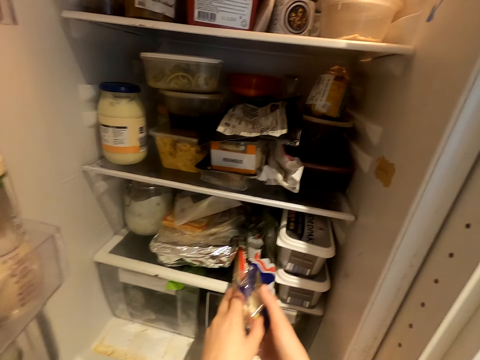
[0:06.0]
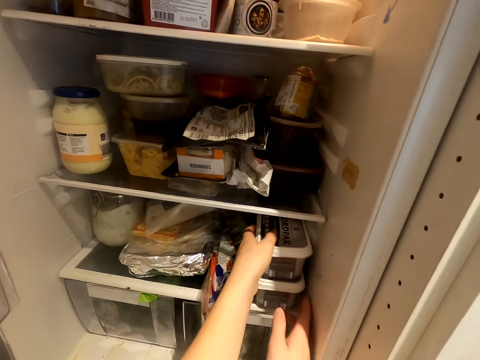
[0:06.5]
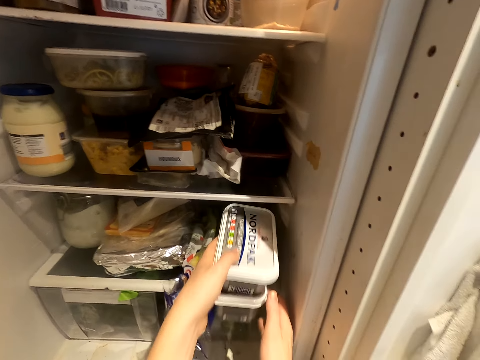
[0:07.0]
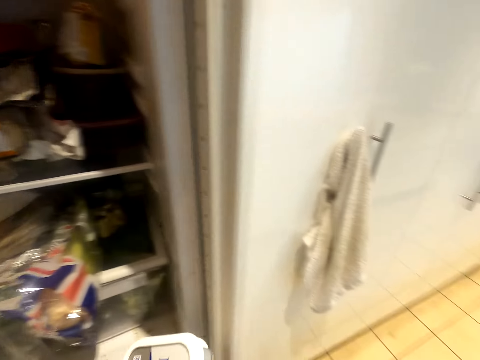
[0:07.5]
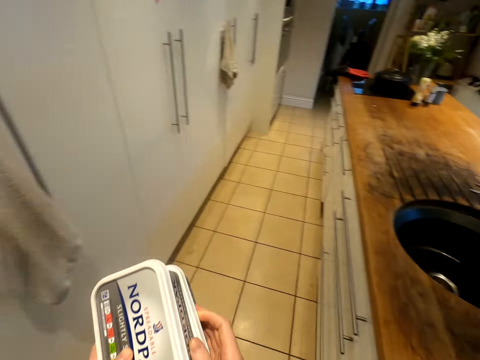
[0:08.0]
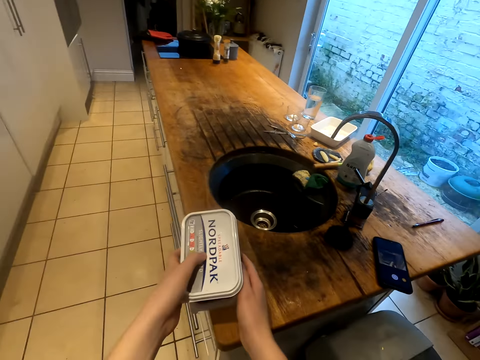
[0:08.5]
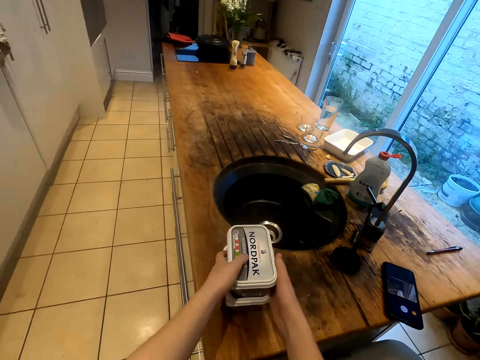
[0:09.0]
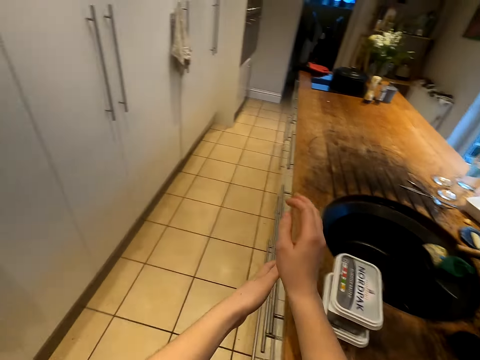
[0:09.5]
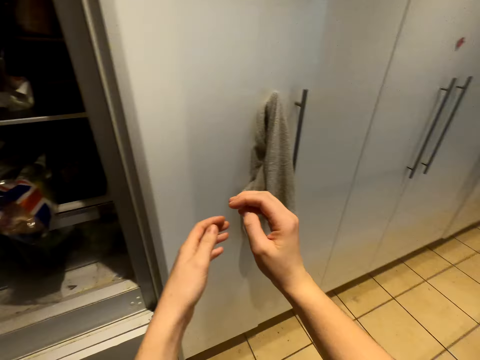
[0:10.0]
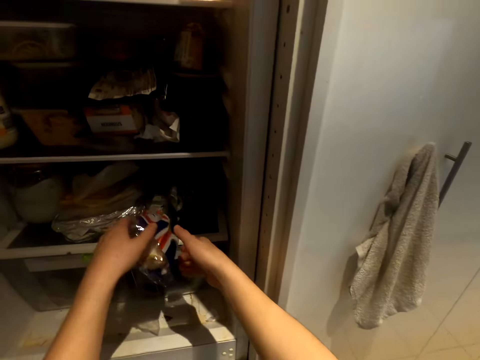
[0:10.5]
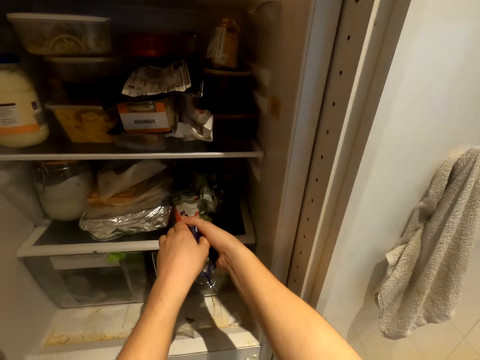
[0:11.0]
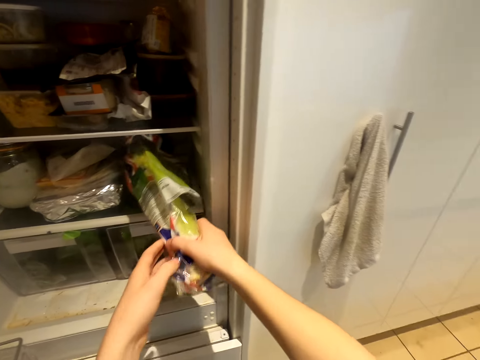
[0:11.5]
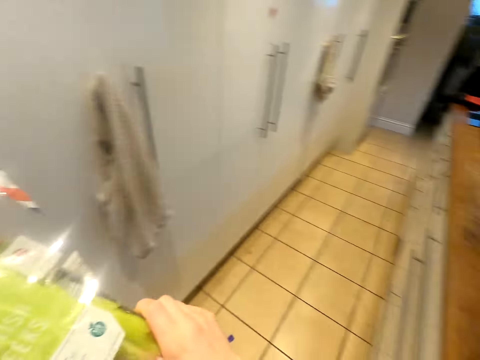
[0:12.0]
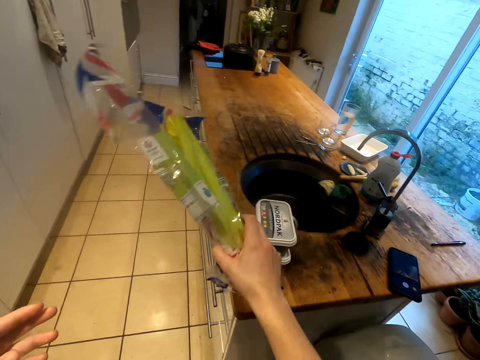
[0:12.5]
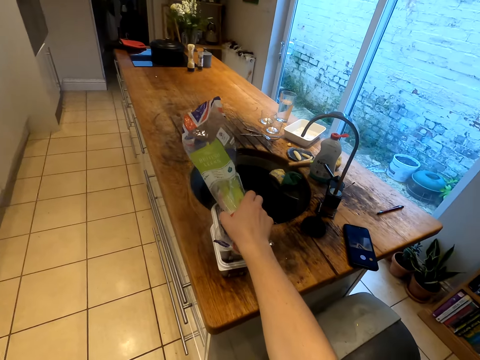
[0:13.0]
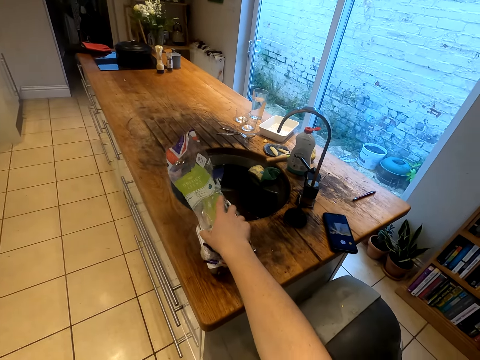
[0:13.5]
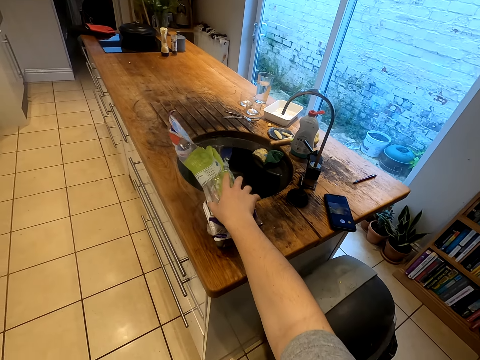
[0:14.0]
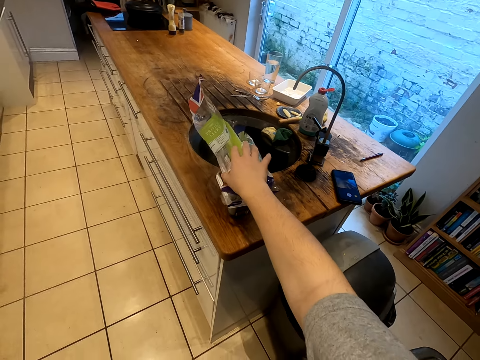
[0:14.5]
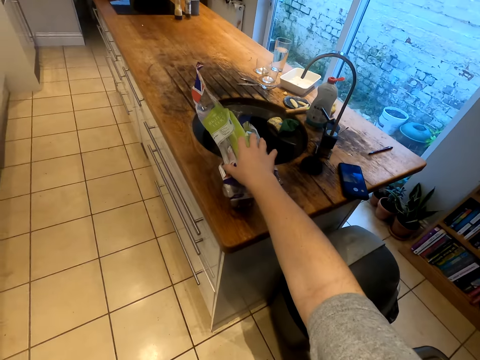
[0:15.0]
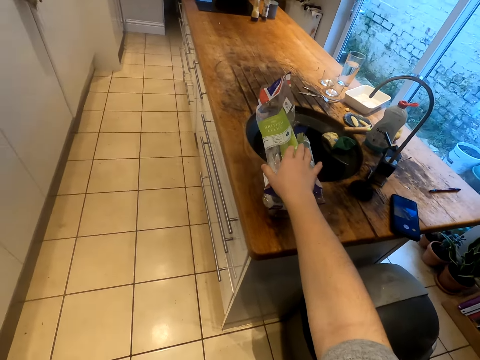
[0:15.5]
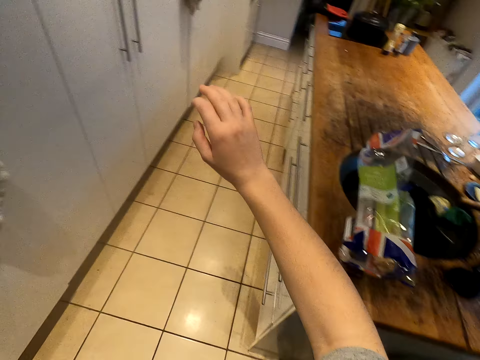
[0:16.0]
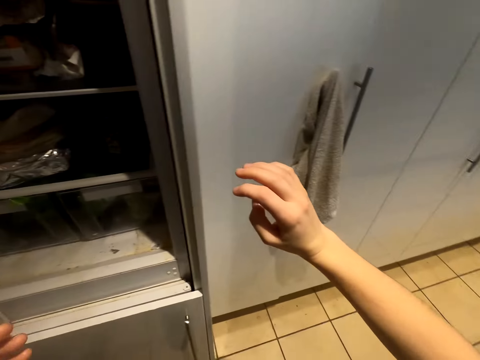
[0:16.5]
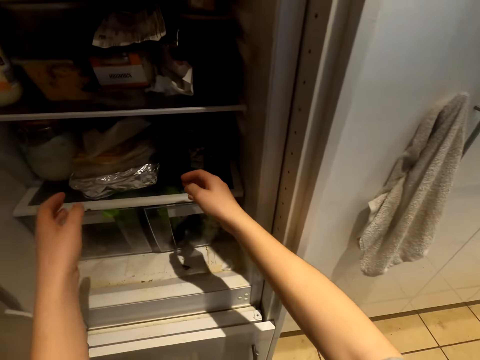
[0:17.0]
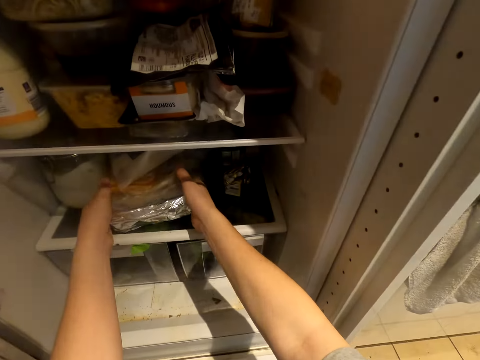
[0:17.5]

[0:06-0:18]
The camera wearer moves a plastic paper. They take out dishes or food containers from the fridge and put down the food containers on a table. They pick the plastic paper. They take maize out of the fridge. They put down the plastic paper. They put down the maize.

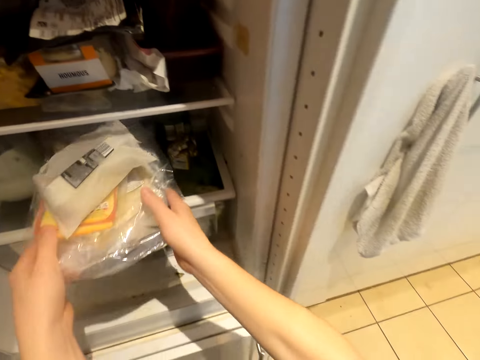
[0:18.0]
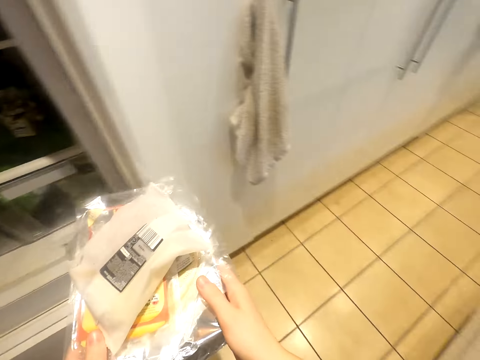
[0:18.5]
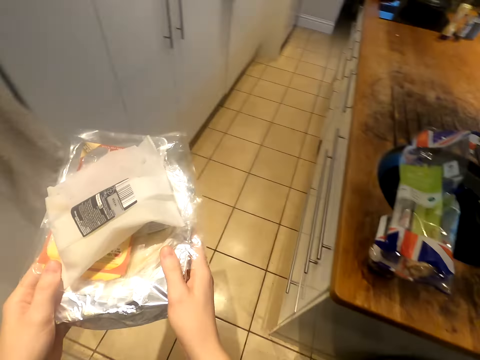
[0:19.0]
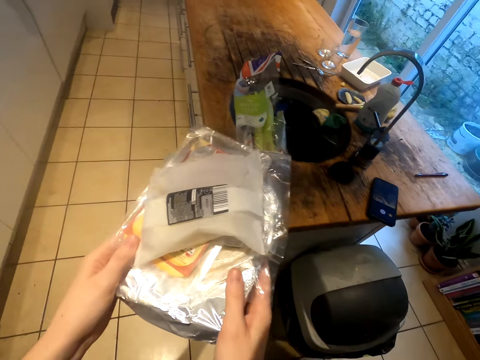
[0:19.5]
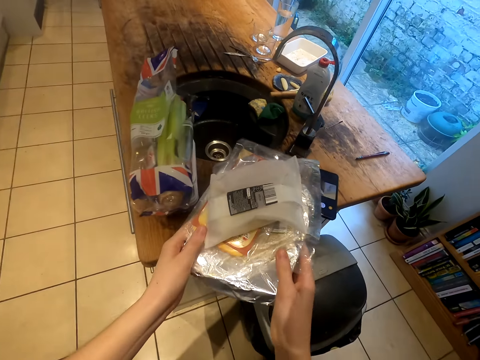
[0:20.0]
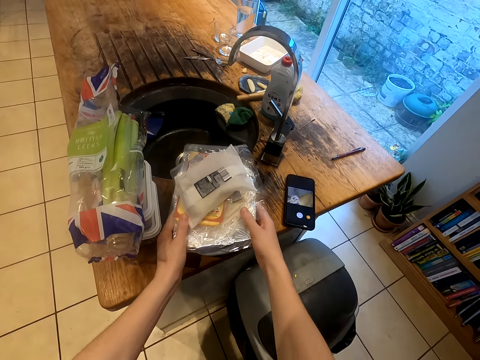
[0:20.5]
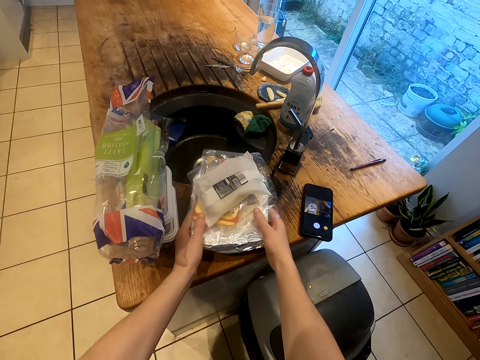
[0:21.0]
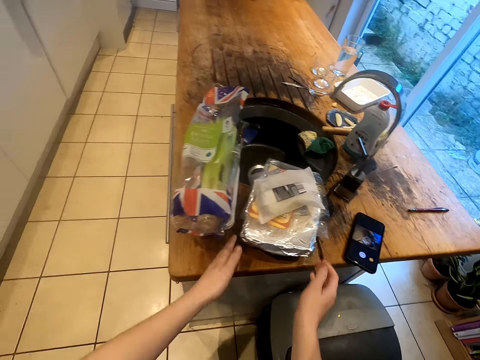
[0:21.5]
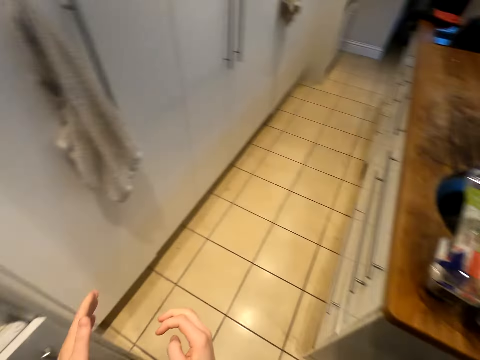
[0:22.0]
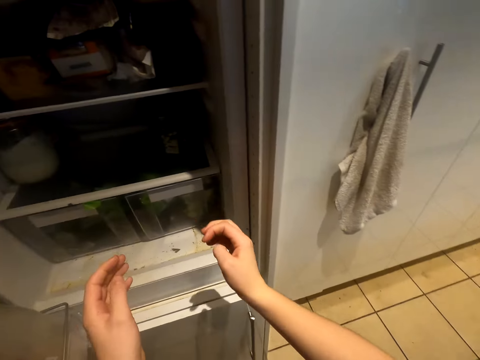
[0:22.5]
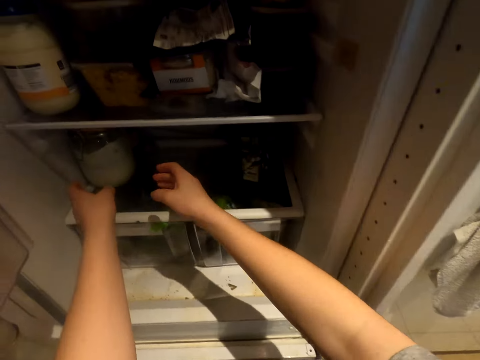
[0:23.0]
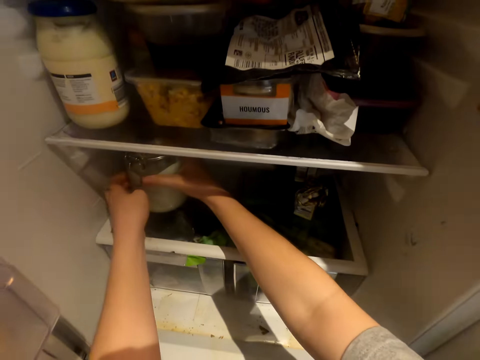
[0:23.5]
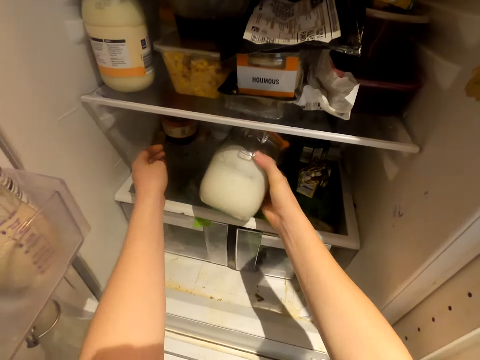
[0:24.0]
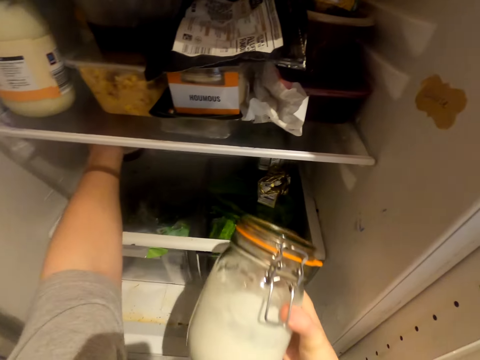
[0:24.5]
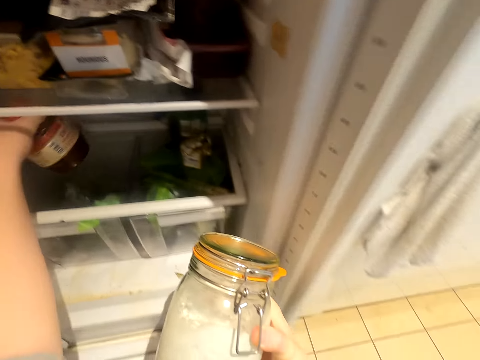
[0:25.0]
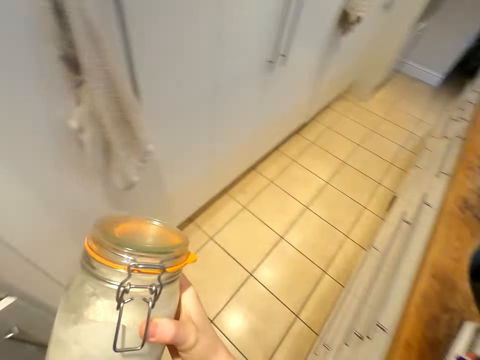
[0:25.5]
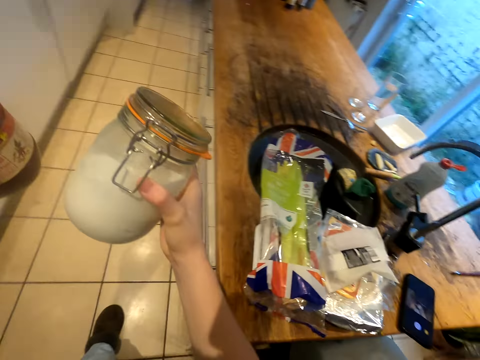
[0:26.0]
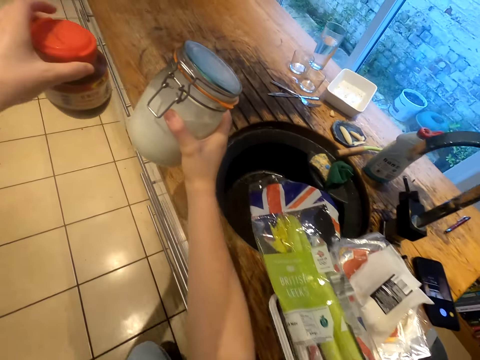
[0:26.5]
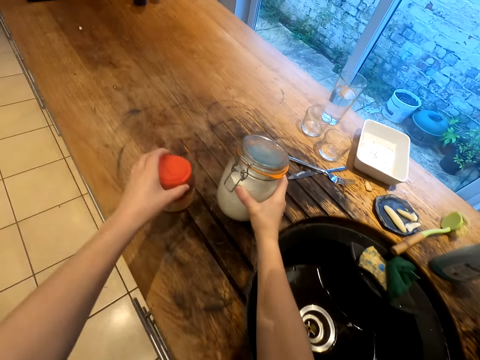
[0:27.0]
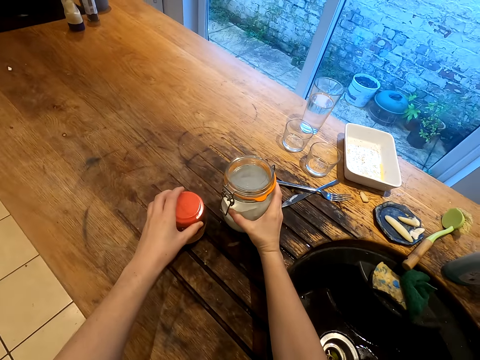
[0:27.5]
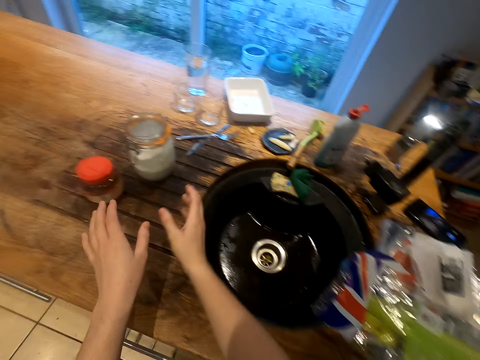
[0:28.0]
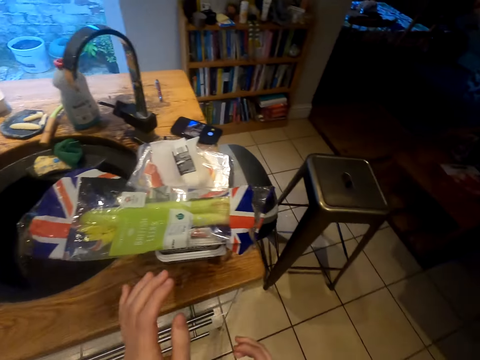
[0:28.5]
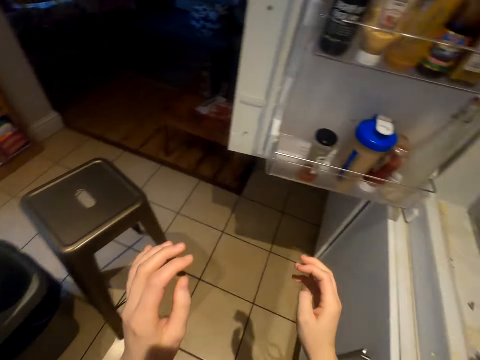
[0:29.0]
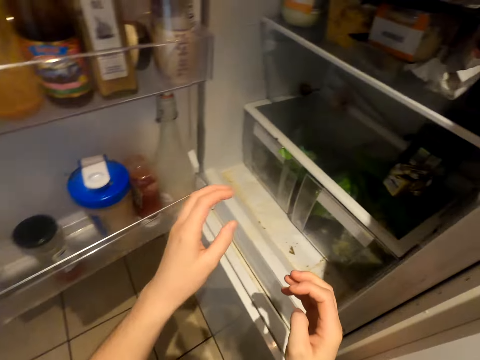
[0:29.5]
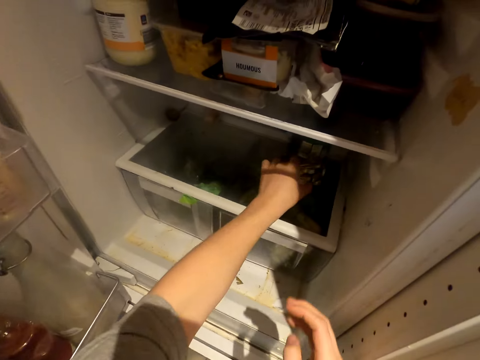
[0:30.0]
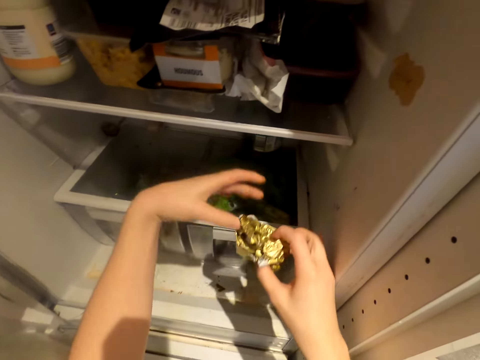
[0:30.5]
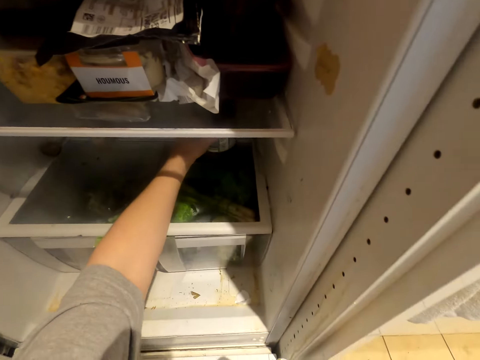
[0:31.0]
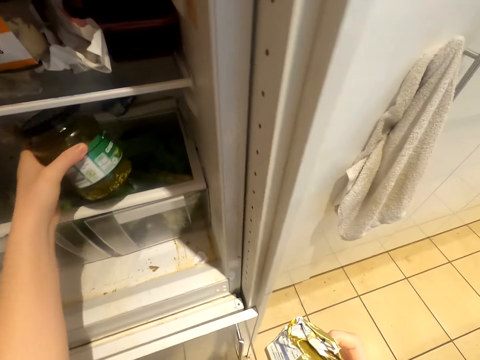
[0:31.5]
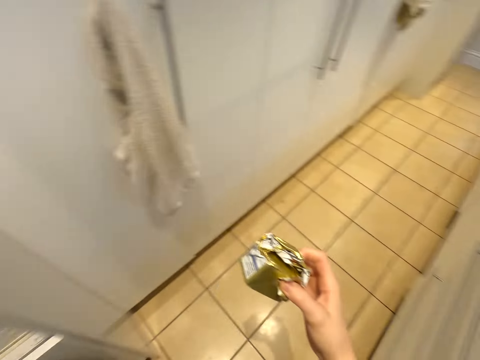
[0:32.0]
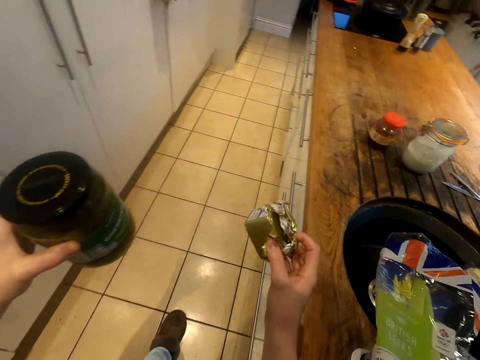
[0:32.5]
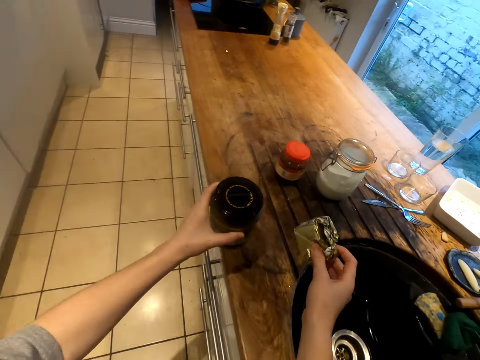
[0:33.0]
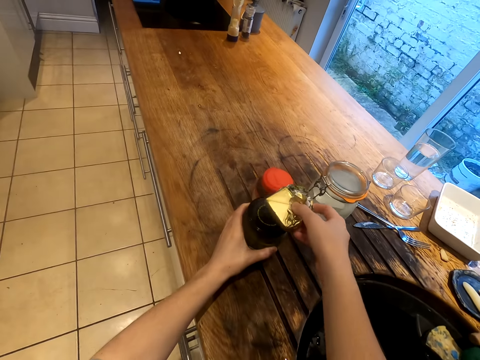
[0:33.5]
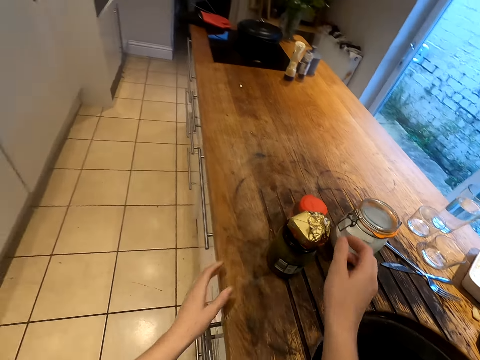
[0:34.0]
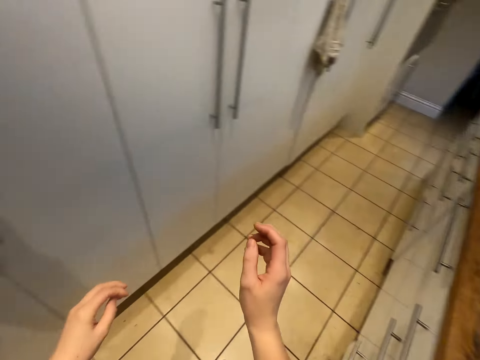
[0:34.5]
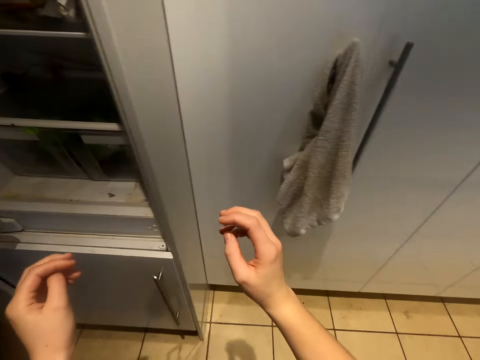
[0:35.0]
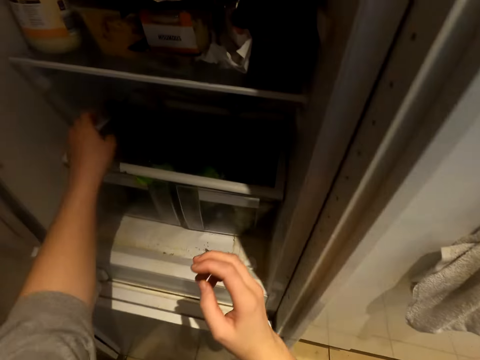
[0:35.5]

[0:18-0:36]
The camera wearer takes out dishes or a container from the fridge. They put down the container. They pick a jar. They pick another container from the fridge. They put down the container and the jar on a table. They pick a packet and switch the packet to the other hand. They pick a container from the fridge. They put down something.
